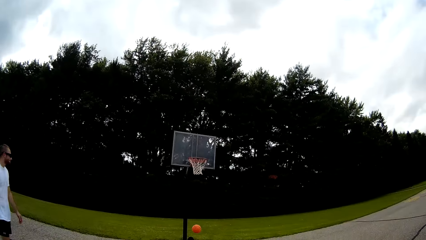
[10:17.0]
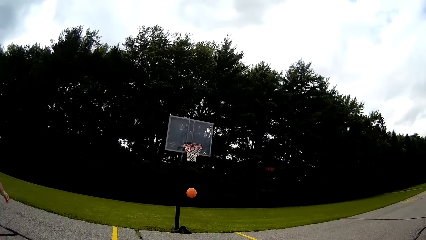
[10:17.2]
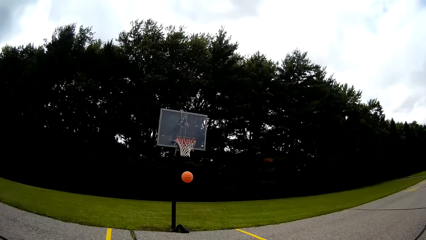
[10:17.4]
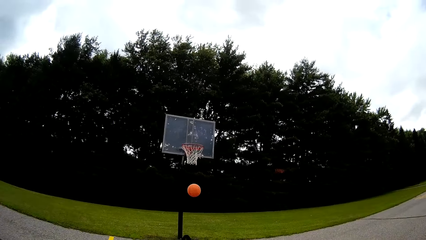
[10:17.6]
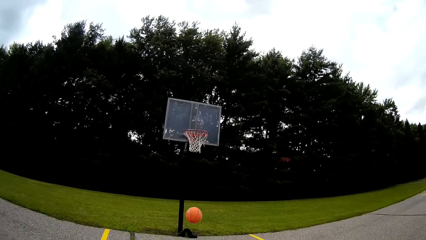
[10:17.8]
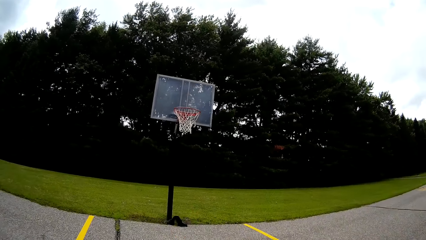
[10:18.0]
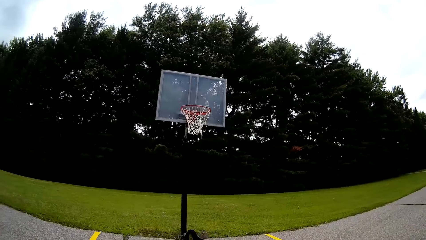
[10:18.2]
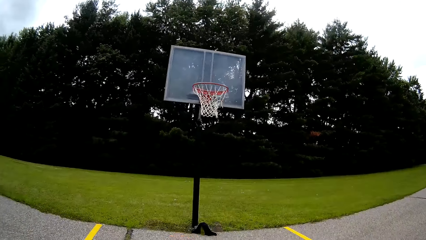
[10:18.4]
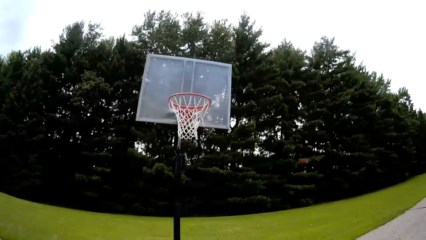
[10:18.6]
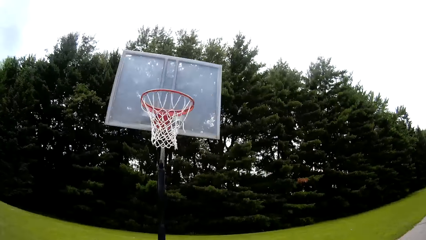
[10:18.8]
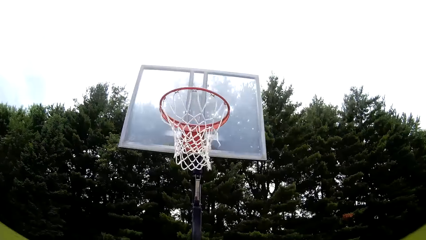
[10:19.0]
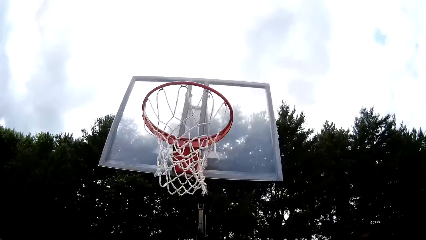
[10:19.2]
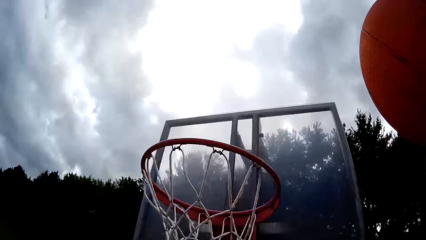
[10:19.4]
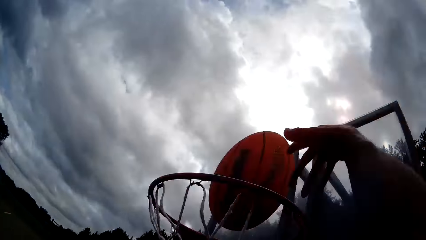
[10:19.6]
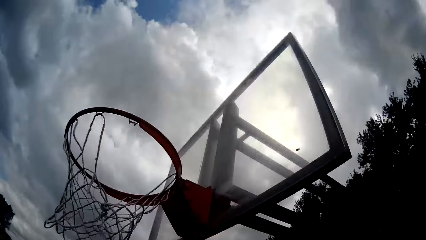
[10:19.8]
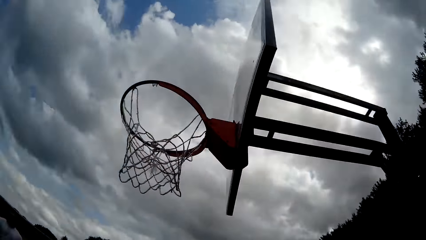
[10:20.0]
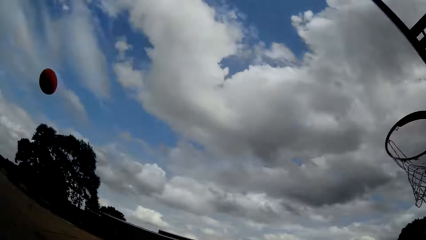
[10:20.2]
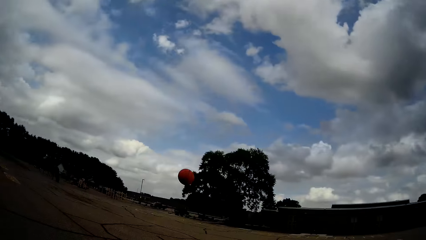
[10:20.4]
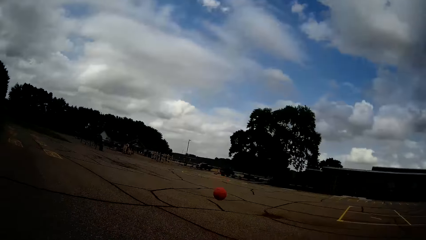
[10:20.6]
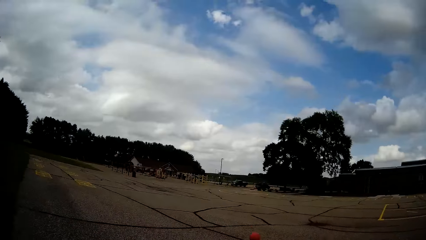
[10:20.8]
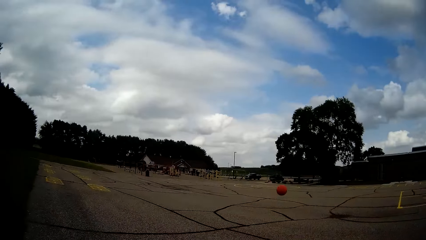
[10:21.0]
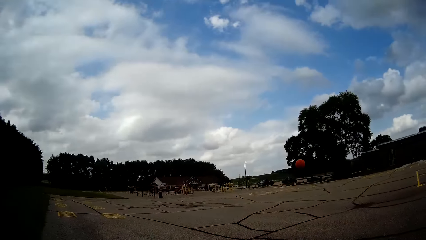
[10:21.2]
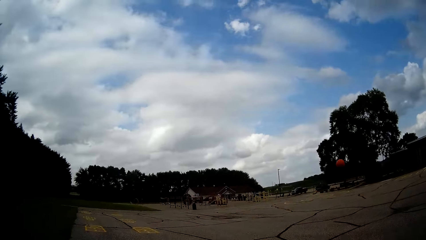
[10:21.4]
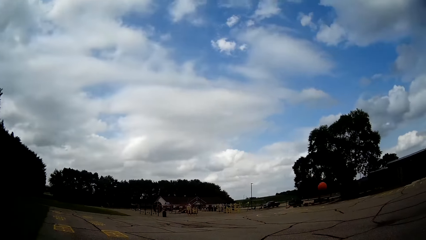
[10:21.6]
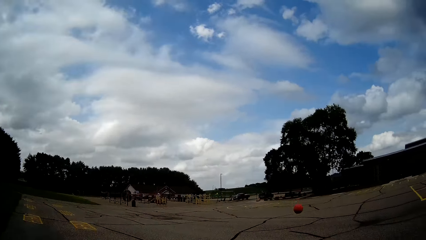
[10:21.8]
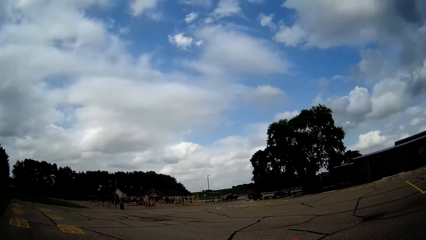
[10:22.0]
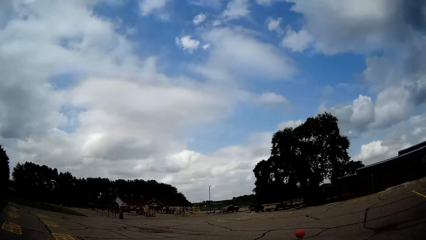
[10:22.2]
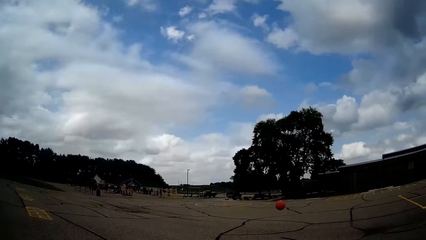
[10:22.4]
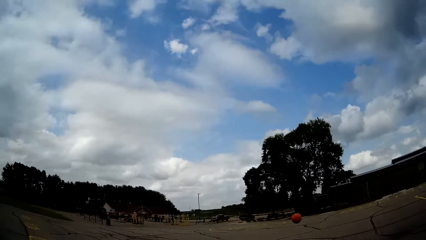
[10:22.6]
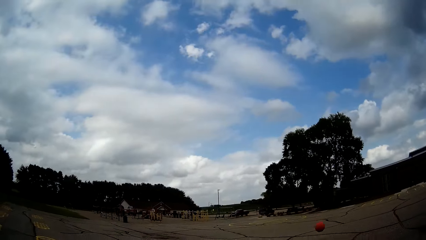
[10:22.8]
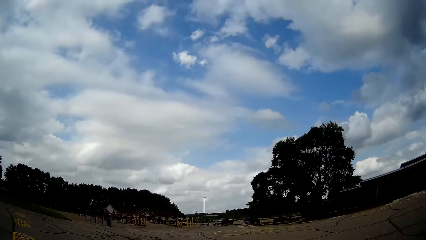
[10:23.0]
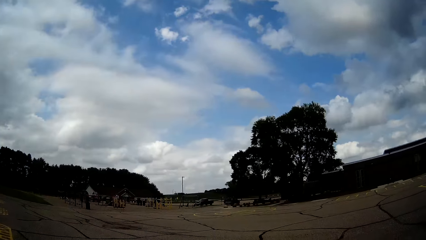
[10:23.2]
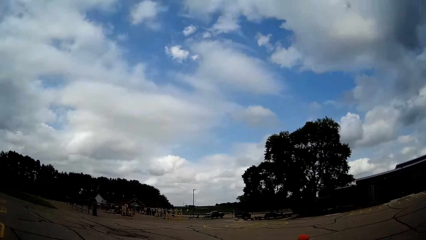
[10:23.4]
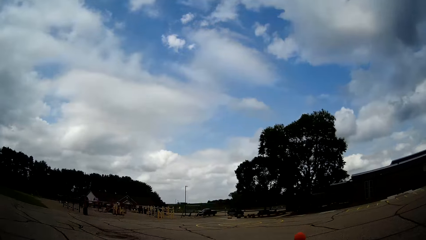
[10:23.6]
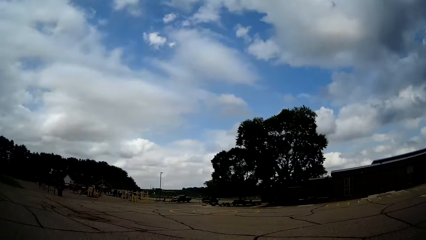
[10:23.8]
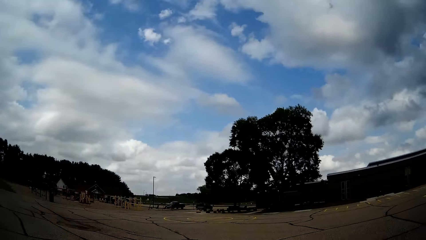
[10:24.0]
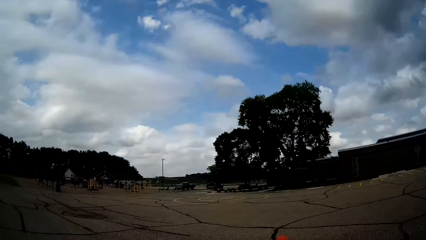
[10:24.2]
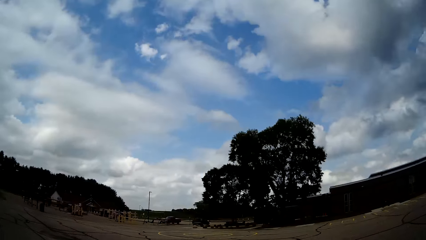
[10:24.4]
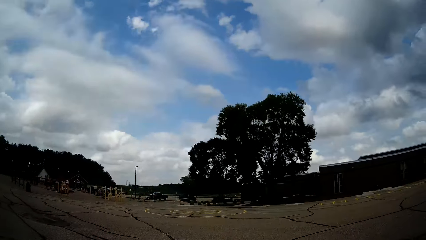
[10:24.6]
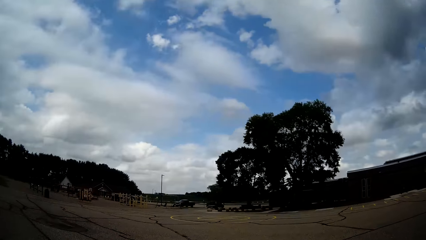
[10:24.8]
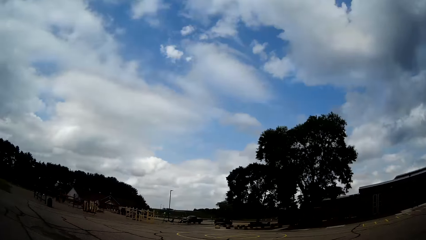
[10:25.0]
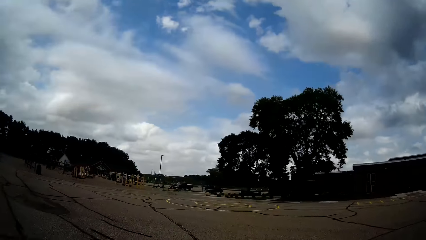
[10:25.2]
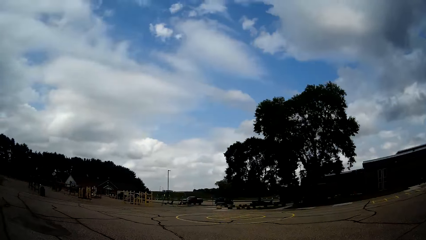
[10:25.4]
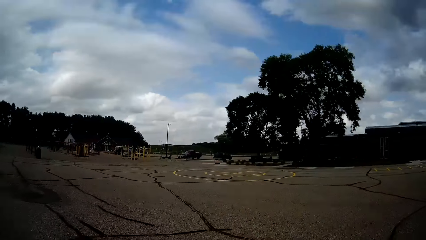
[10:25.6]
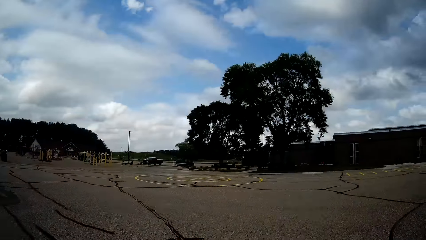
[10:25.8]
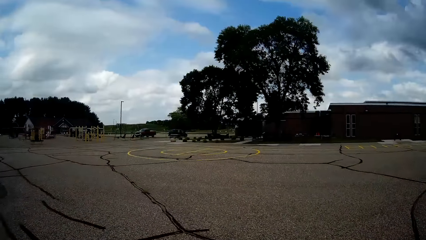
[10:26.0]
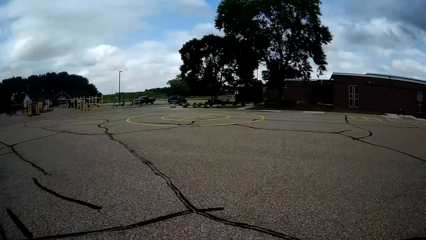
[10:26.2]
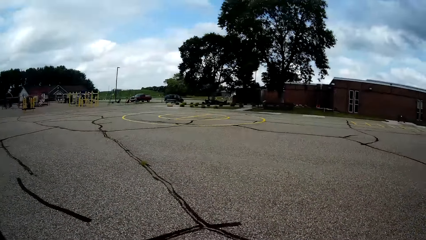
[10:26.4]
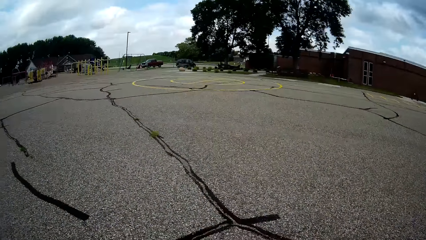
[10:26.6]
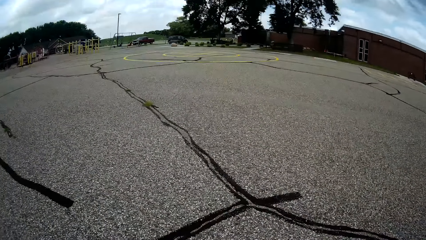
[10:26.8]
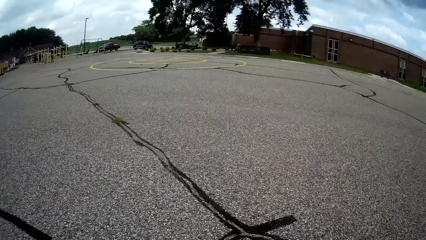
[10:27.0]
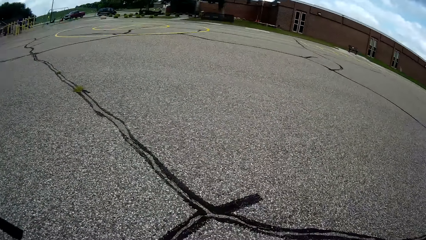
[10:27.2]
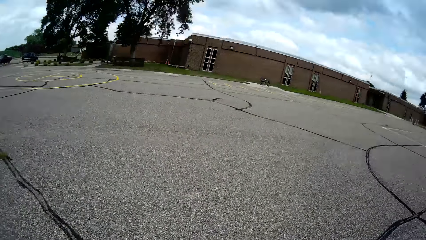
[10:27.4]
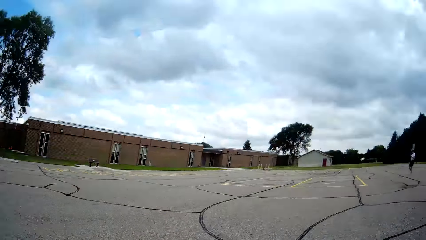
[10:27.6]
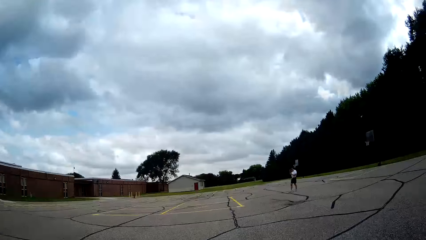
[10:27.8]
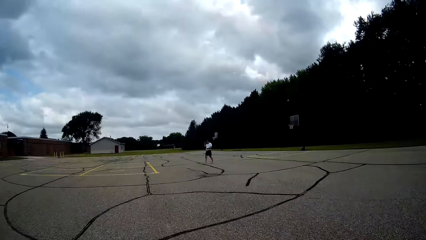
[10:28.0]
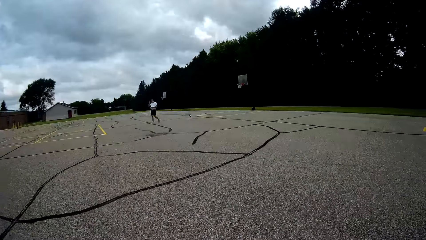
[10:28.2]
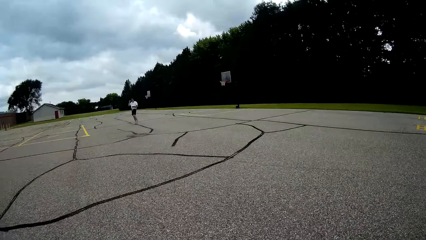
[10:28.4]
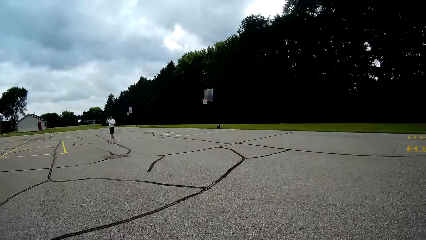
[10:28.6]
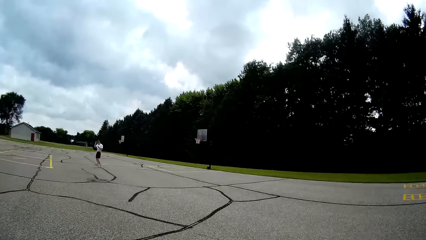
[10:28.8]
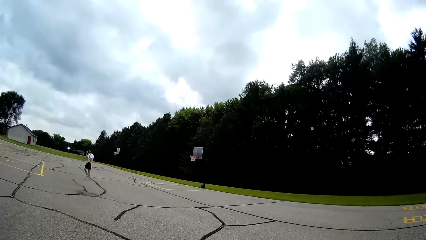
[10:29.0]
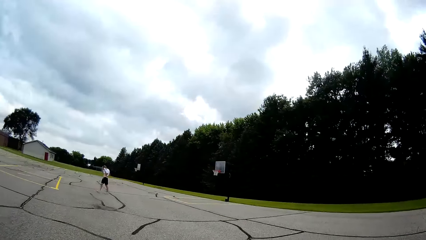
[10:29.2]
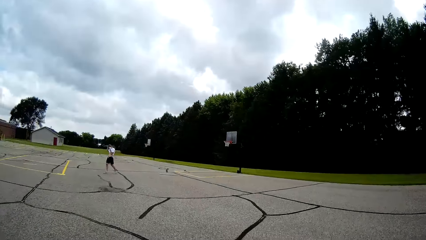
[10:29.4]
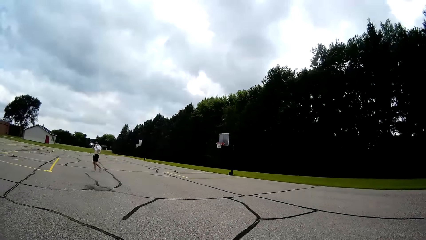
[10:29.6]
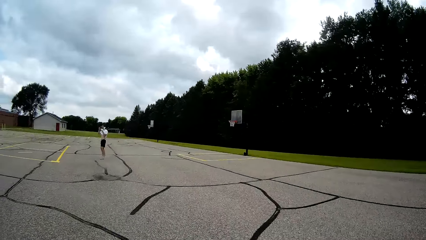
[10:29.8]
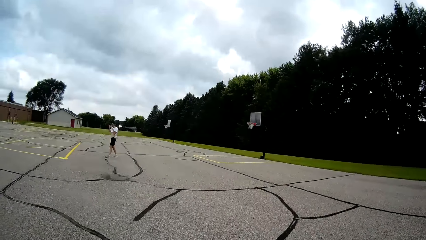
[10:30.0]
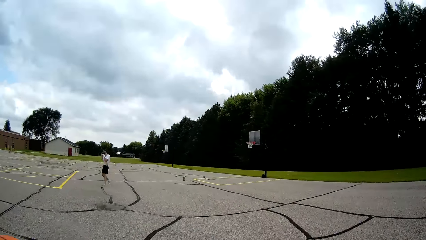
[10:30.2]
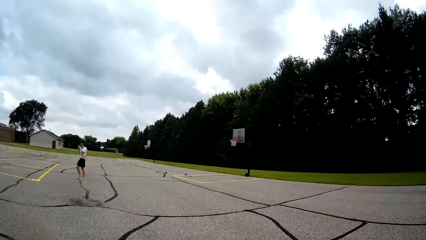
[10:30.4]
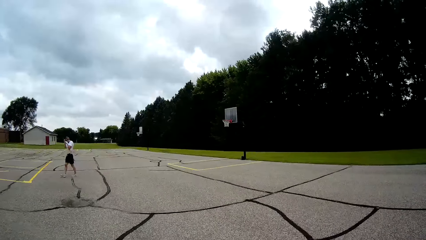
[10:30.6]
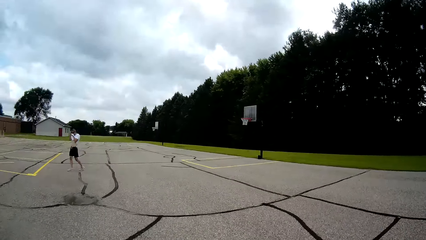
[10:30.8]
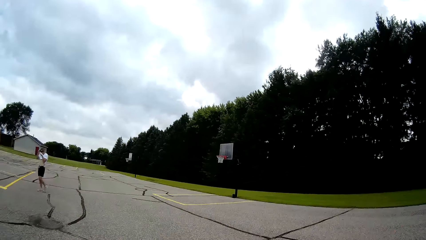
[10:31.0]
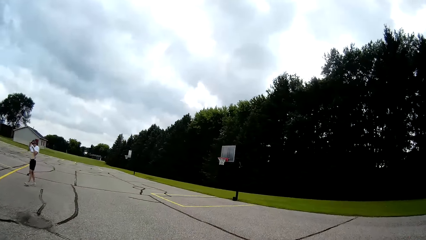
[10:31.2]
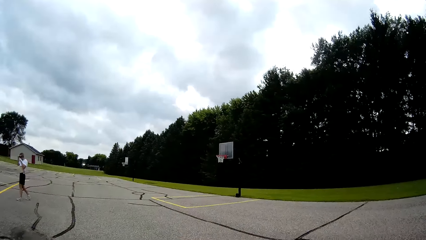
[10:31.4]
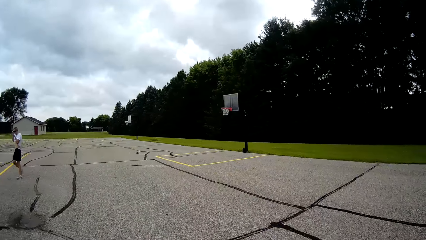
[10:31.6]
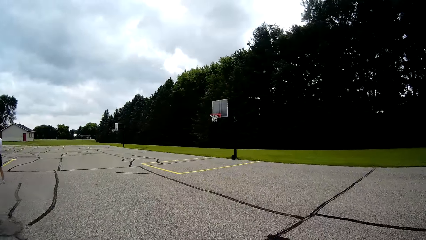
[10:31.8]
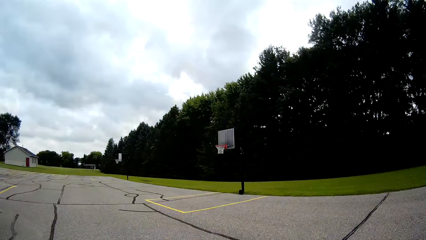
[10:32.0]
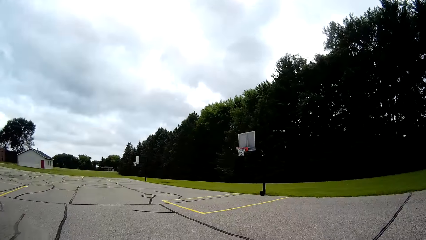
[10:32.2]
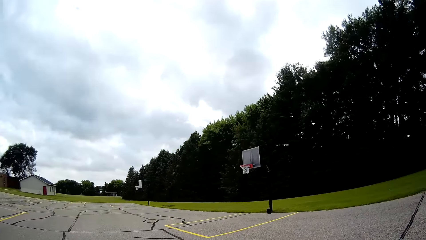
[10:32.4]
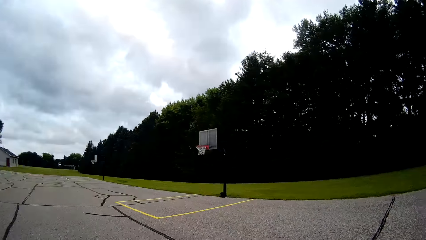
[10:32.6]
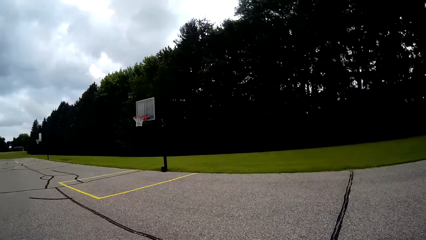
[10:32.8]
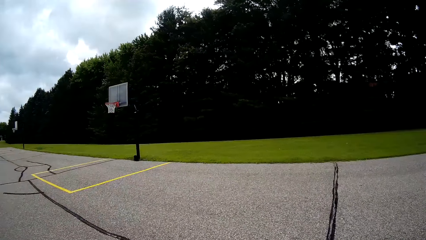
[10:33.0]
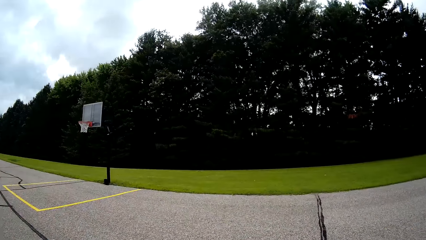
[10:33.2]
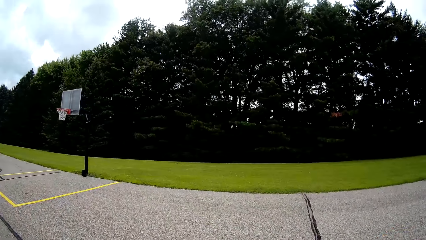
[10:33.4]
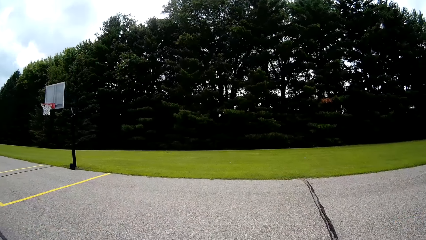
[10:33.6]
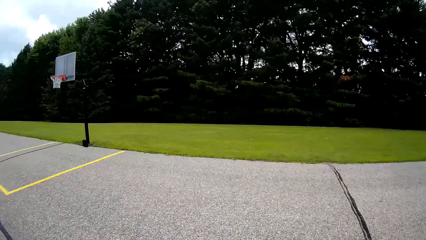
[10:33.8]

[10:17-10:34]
The camera wearer runs towards the basketball. They catch the ball. They throw the ball into the basketball hoop. They jog towards the basketball. They walk towards the ball. They catch the ball. A person walks around the basketball court. The camera wearer picks up the ball from the ground. The person wipes his face with his shirt. The camera wearer bounces the ball. They bounce the ball on the ground.
